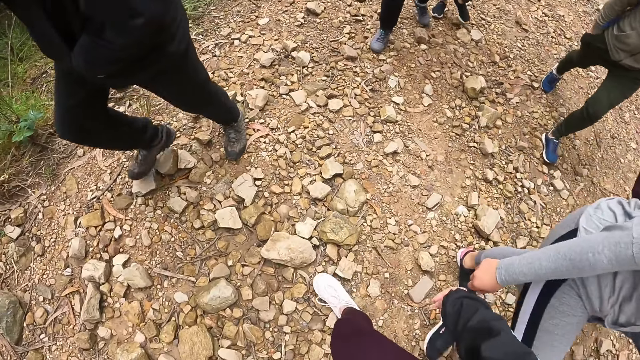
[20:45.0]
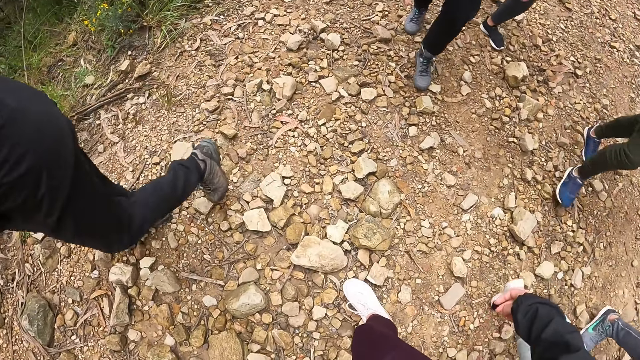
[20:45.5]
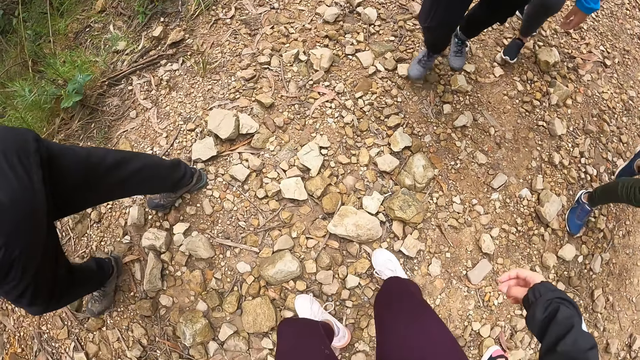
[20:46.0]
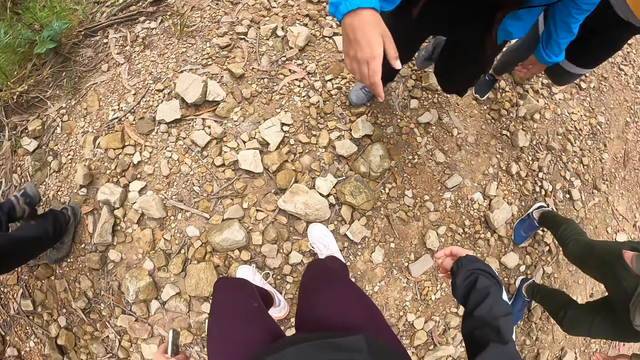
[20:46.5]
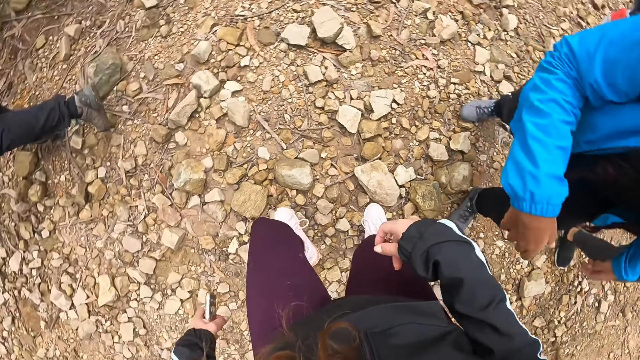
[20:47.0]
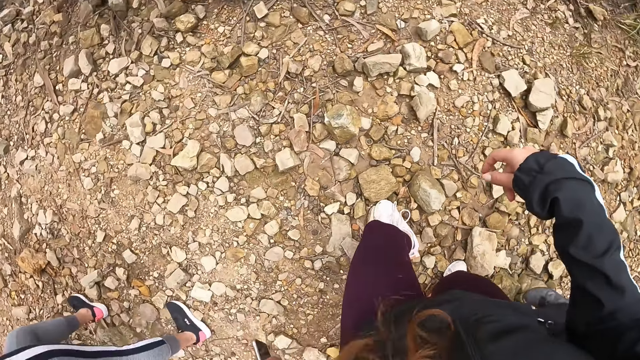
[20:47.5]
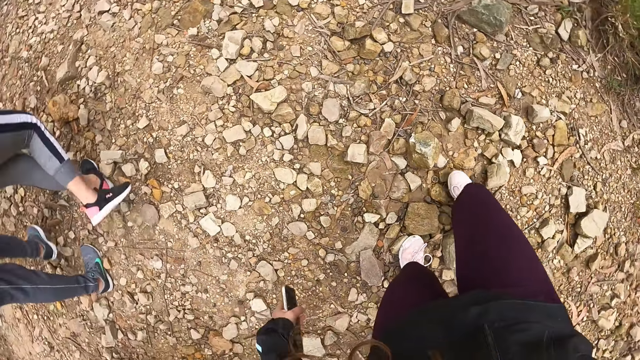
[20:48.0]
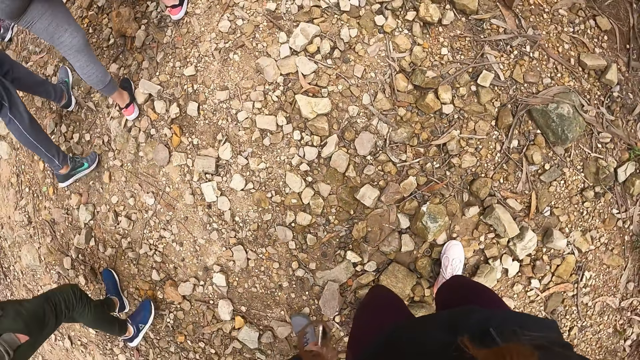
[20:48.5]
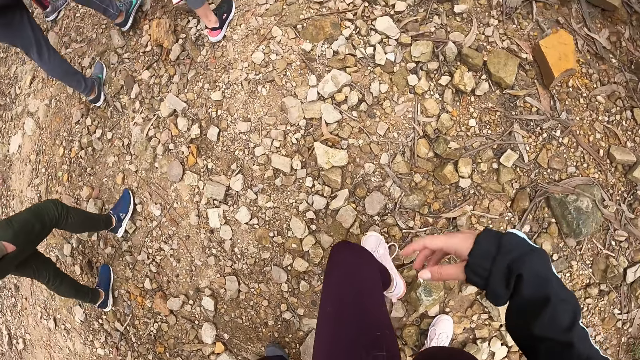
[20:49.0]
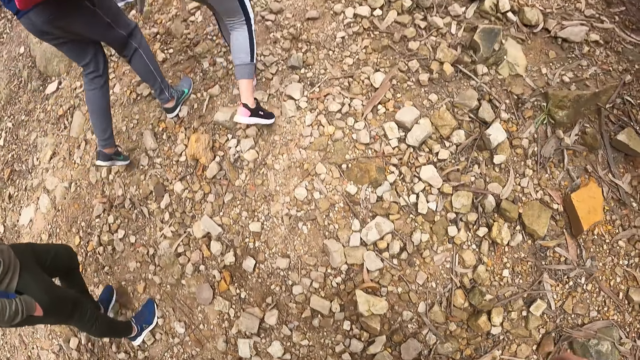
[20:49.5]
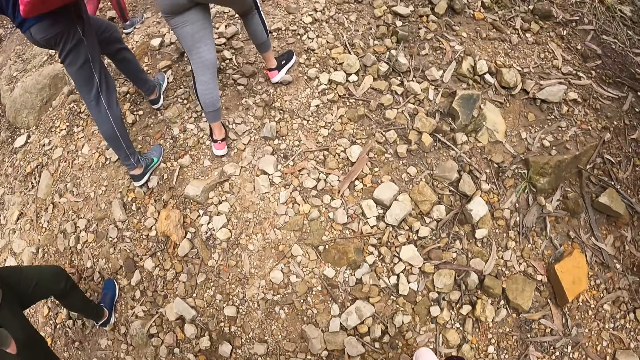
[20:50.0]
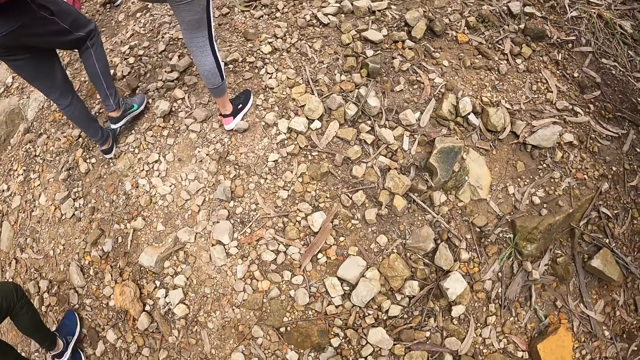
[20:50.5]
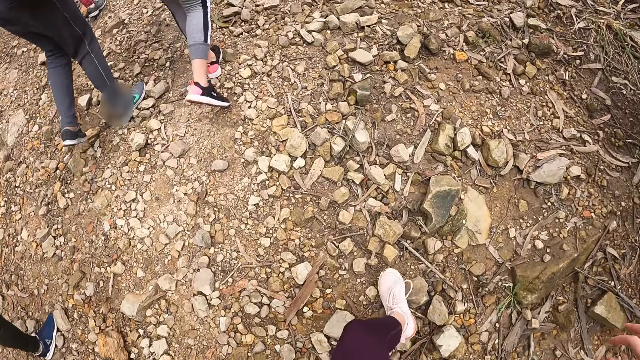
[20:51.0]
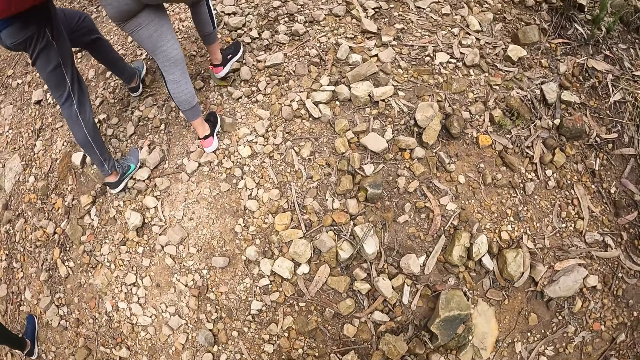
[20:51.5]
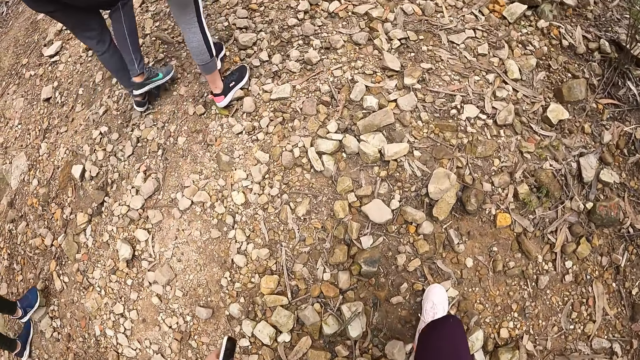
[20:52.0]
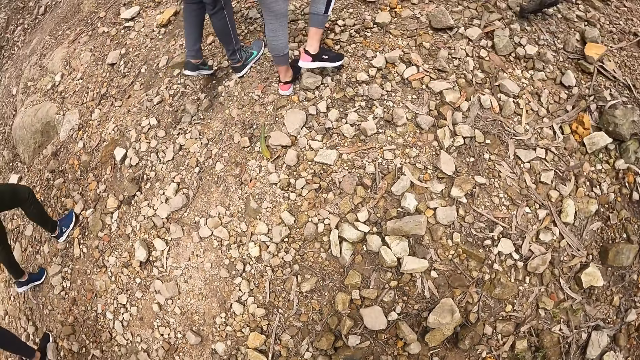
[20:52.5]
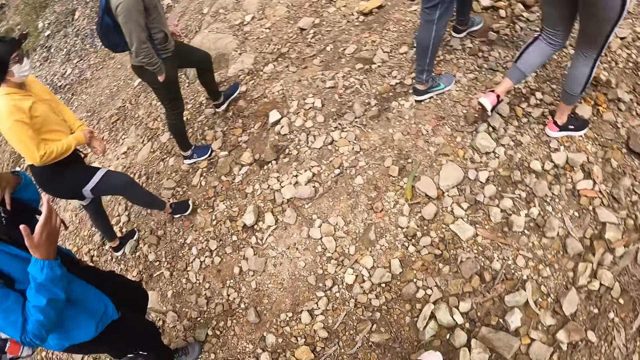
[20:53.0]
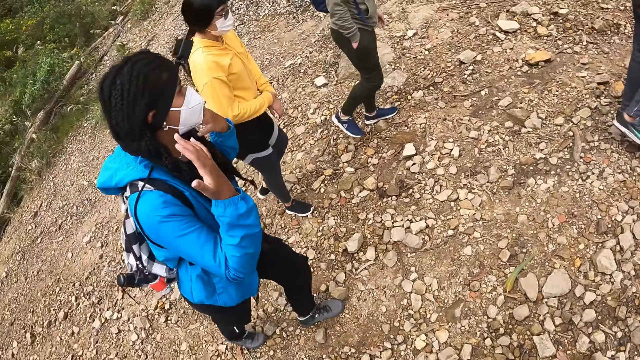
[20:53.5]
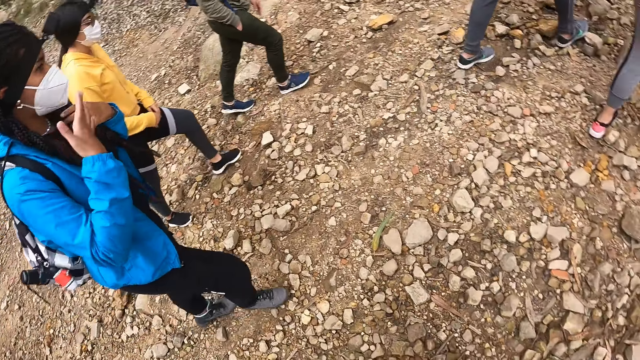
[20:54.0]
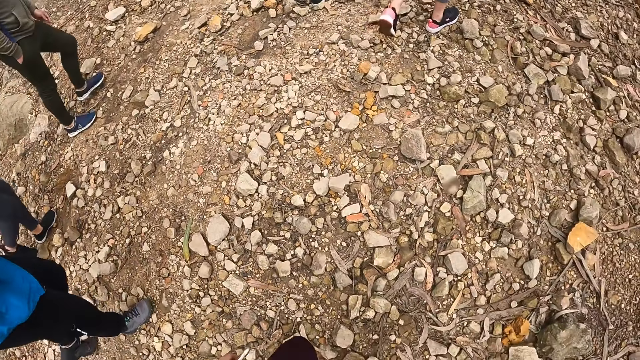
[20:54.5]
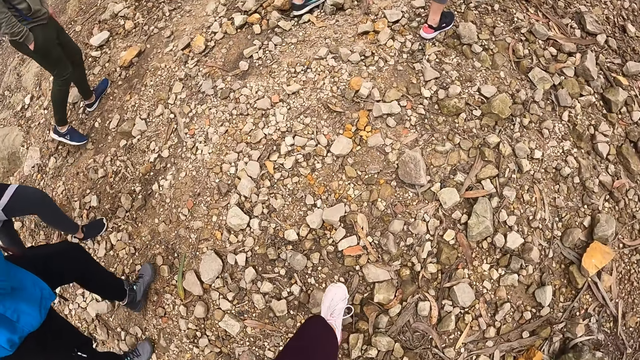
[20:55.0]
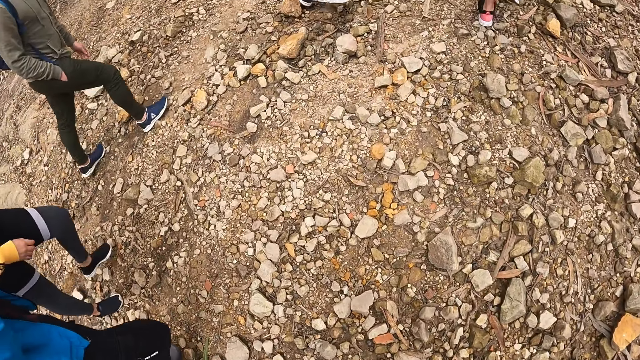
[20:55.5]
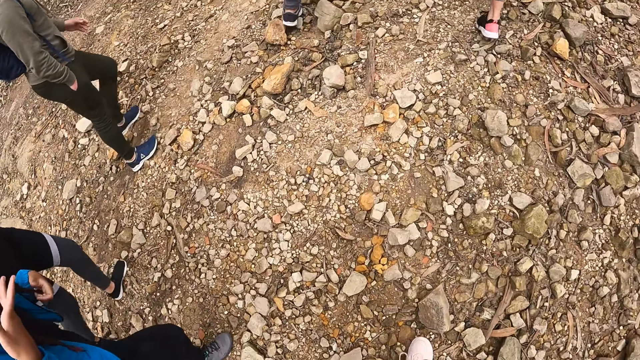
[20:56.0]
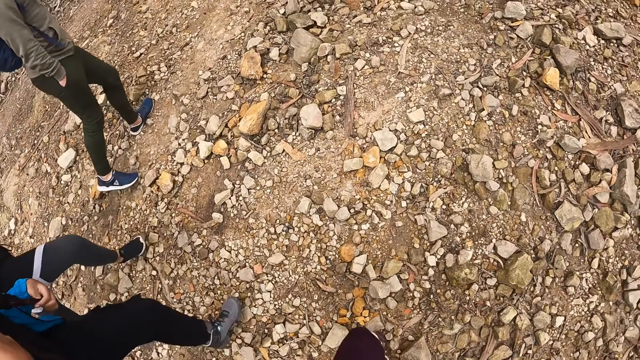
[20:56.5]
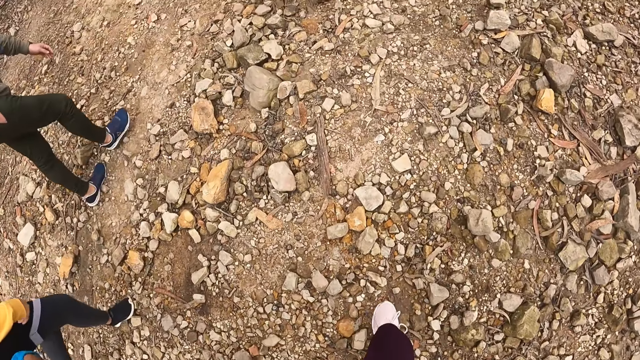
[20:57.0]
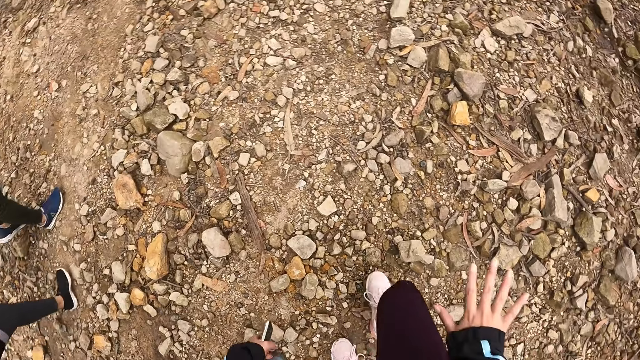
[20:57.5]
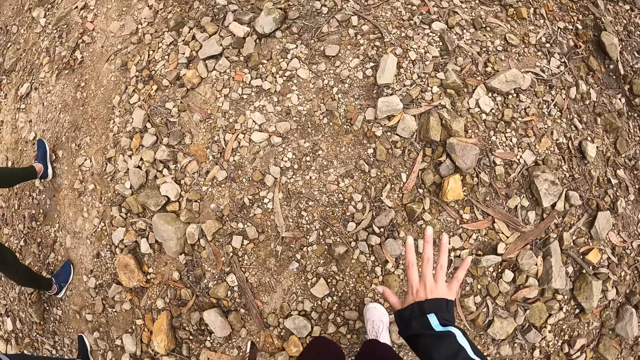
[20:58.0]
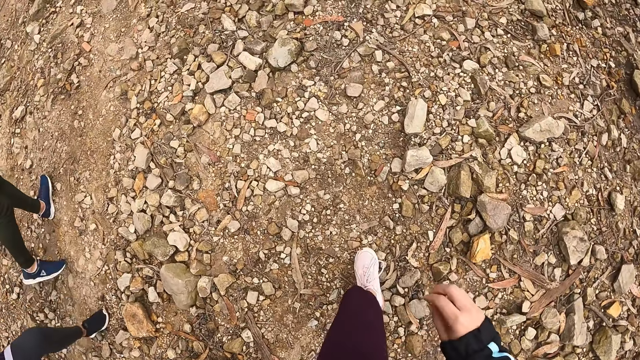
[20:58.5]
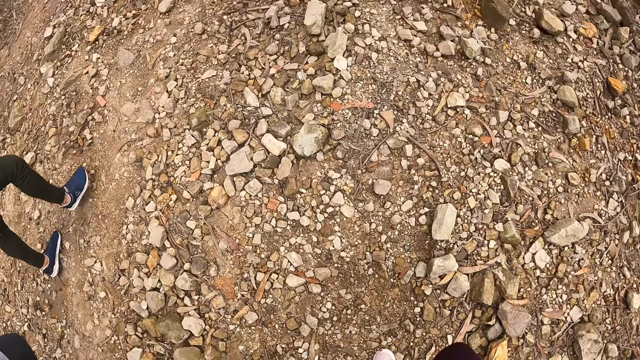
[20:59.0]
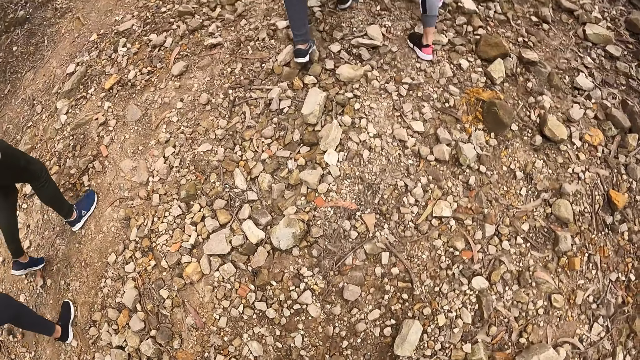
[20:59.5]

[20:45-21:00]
The camera wearer converses with a woman. The woman walks around the forest. The camera wearer walks around the forest. Another woman walks around the forest with a man. The first woman walks around the forest. The camera wearer walks around the forest.

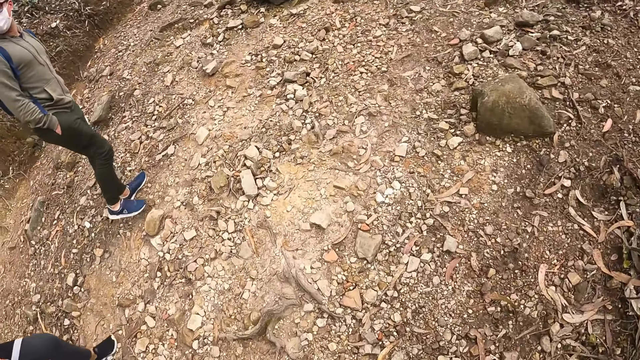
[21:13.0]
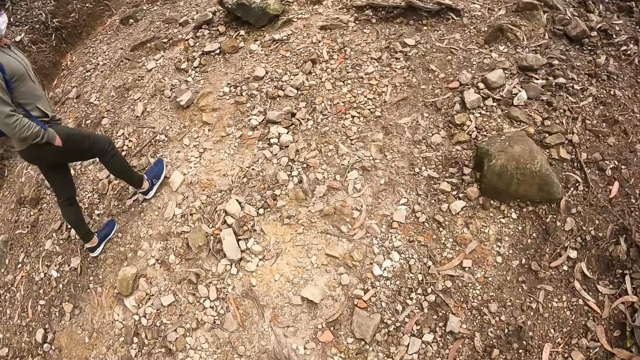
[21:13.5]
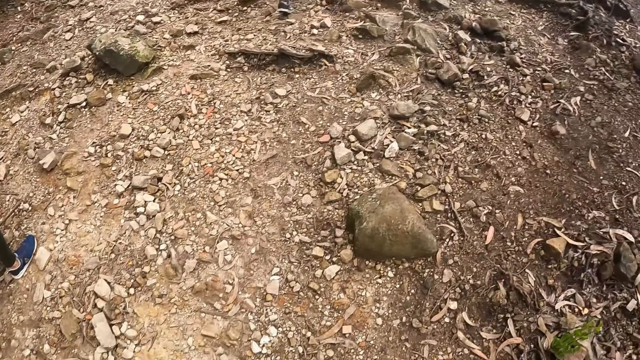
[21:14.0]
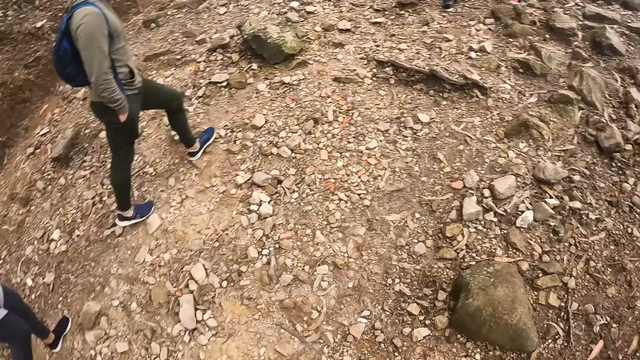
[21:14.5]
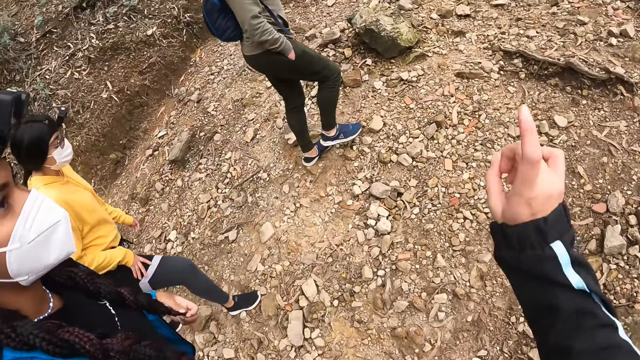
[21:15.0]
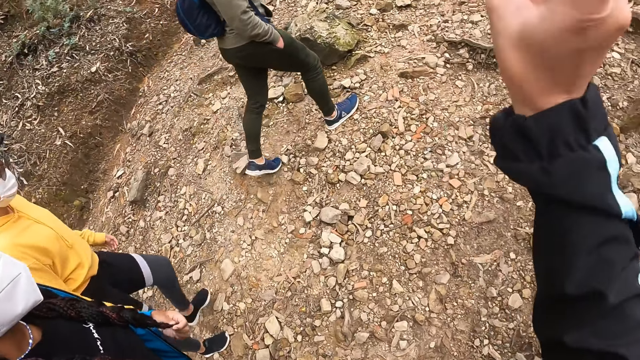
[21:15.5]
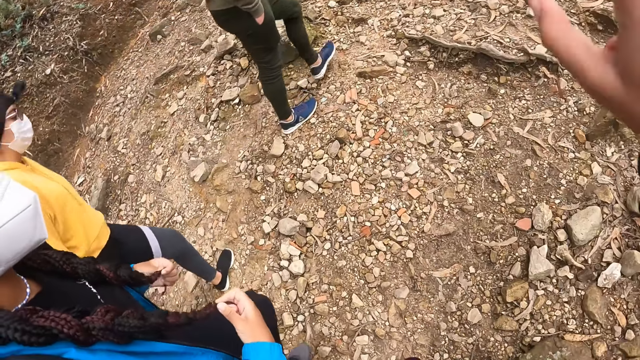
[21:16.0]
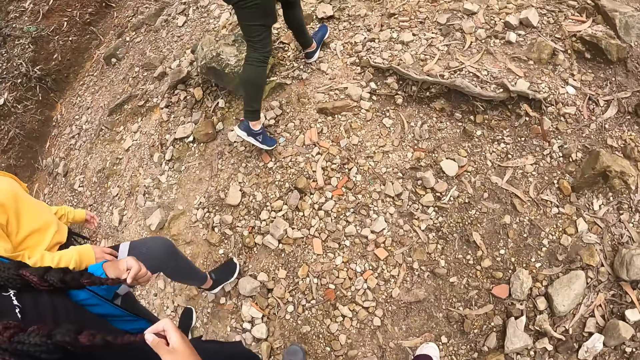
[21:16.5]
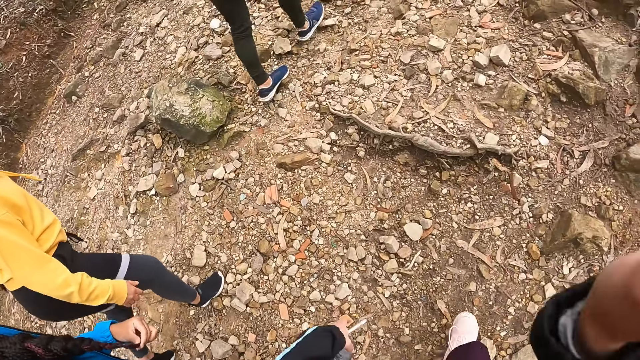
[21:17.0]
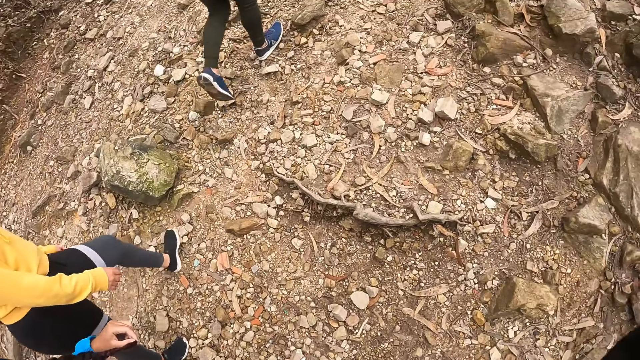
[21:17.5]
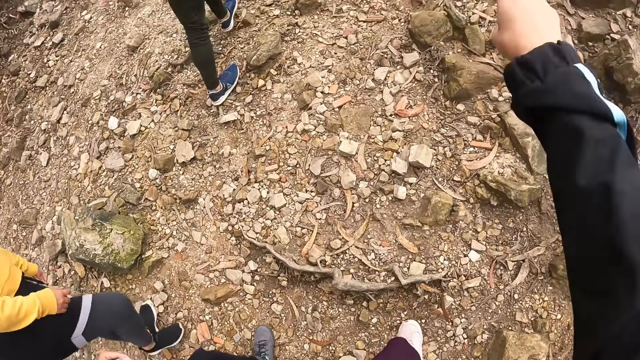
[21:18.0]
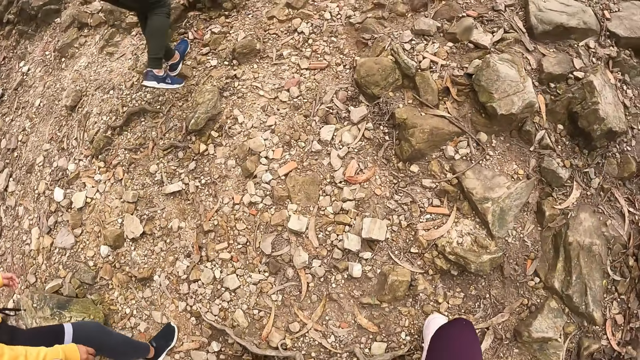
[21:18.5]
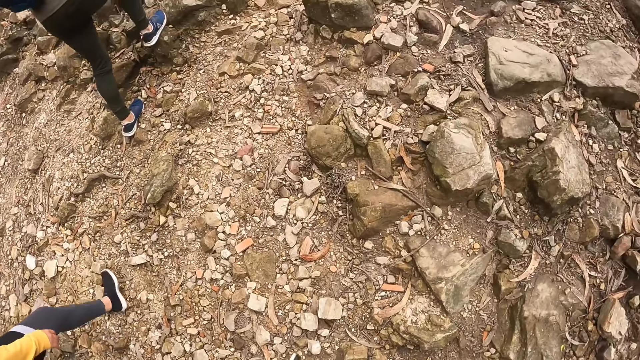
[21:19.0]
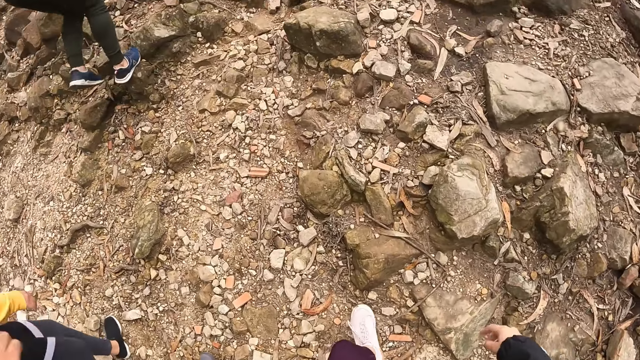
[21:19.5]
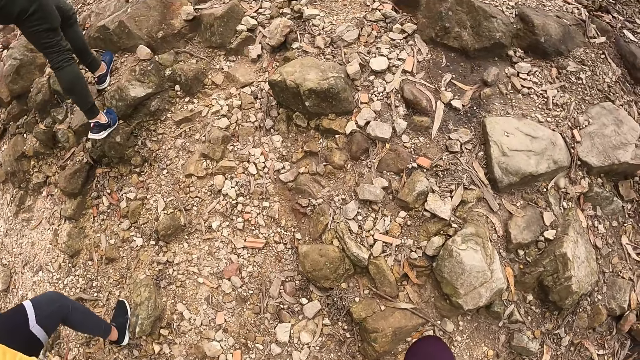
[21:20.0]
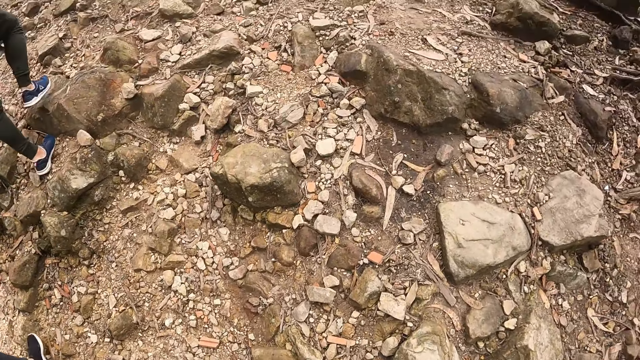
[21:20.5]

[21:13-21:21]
The camera wearer converses with a woman.
